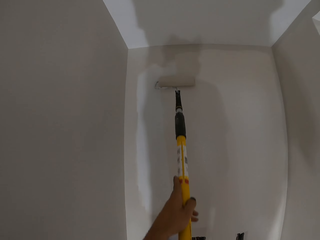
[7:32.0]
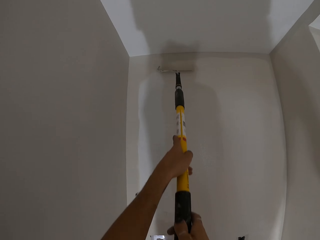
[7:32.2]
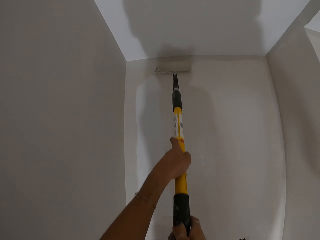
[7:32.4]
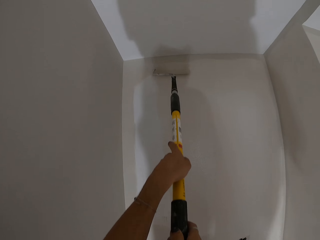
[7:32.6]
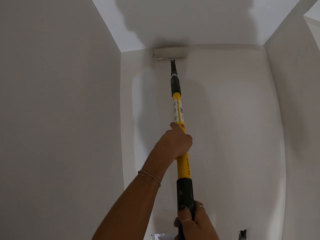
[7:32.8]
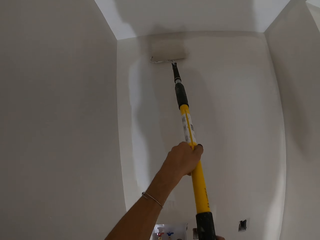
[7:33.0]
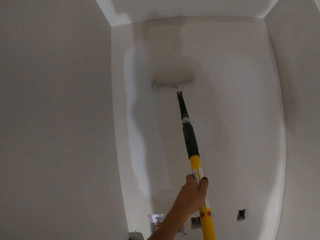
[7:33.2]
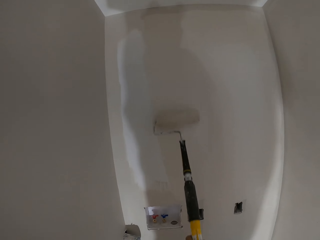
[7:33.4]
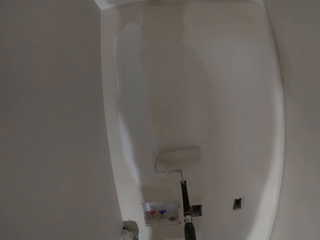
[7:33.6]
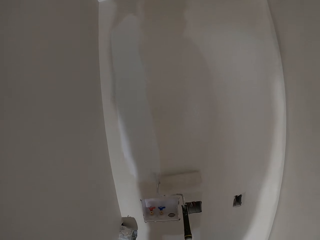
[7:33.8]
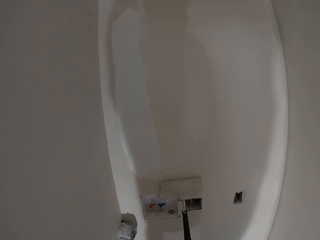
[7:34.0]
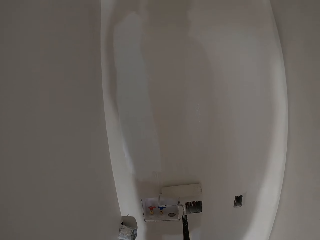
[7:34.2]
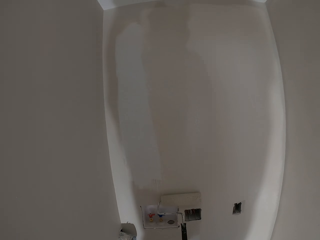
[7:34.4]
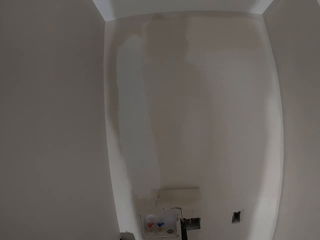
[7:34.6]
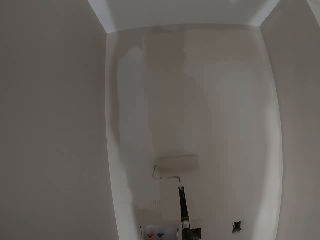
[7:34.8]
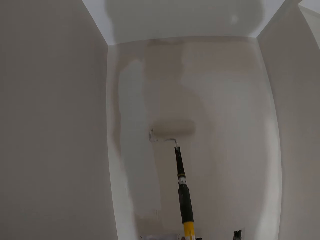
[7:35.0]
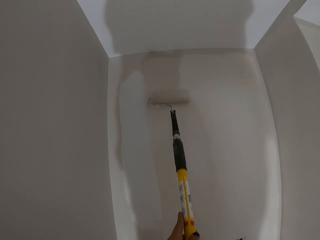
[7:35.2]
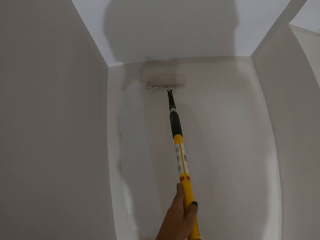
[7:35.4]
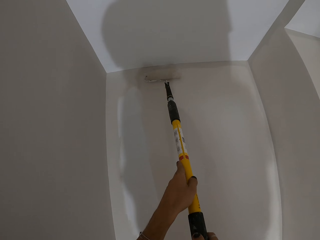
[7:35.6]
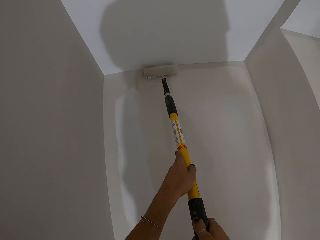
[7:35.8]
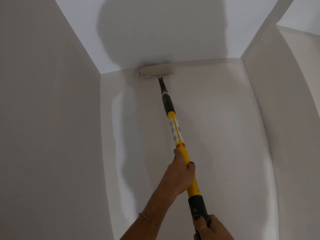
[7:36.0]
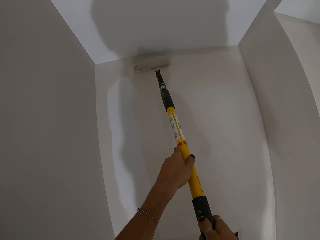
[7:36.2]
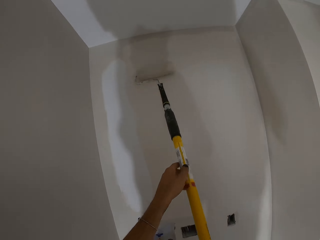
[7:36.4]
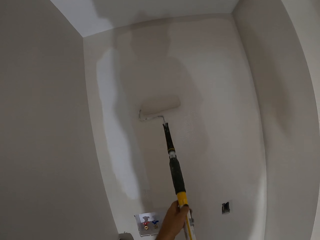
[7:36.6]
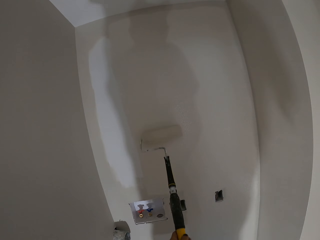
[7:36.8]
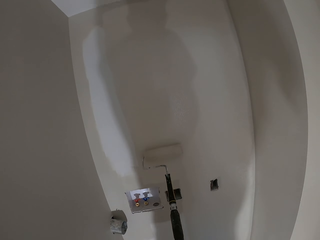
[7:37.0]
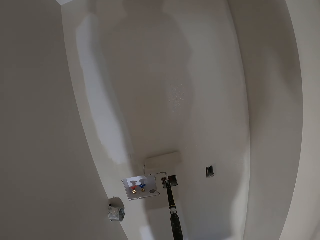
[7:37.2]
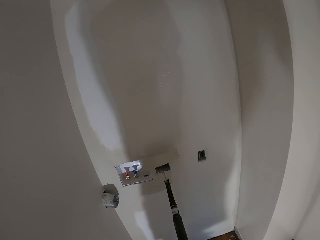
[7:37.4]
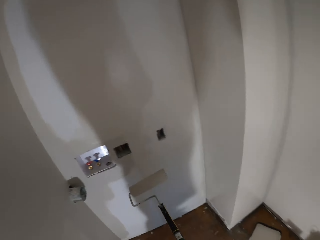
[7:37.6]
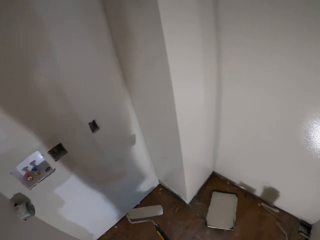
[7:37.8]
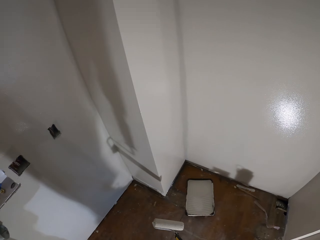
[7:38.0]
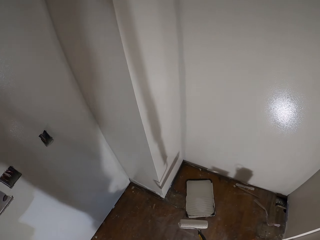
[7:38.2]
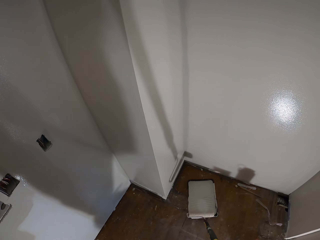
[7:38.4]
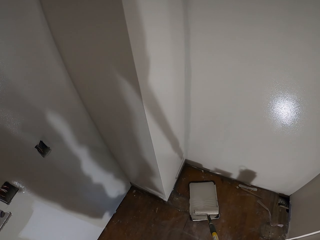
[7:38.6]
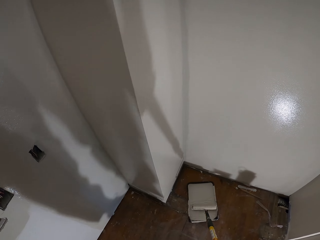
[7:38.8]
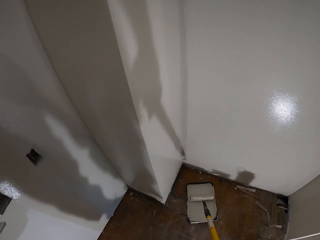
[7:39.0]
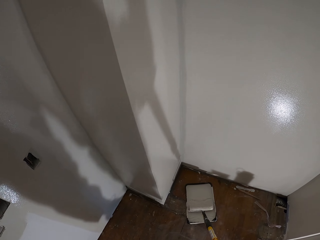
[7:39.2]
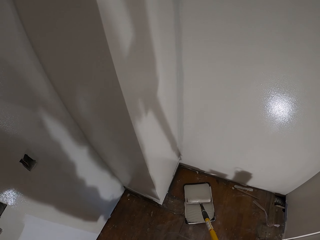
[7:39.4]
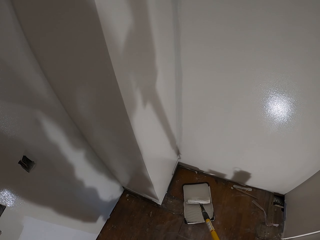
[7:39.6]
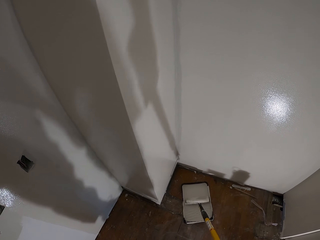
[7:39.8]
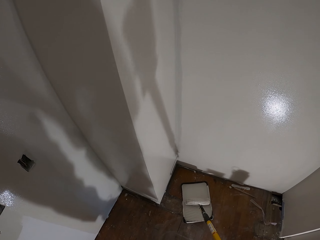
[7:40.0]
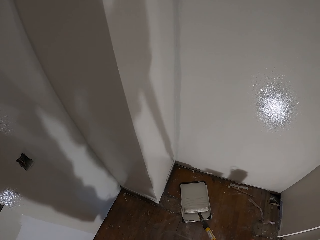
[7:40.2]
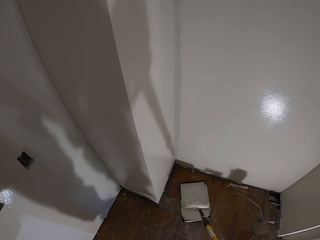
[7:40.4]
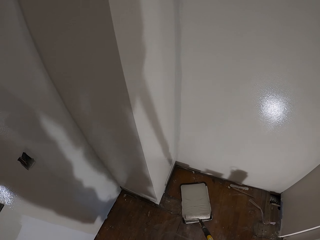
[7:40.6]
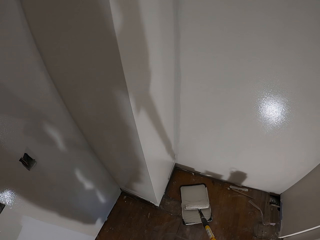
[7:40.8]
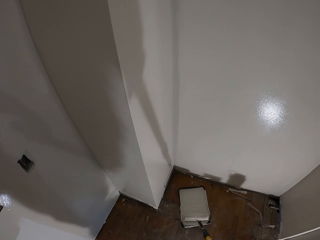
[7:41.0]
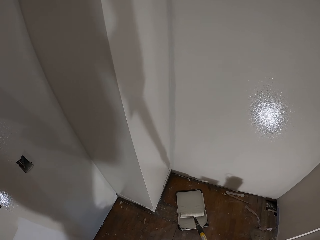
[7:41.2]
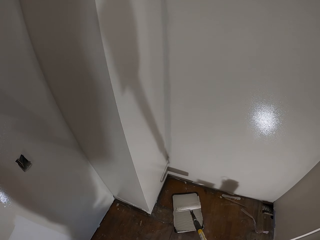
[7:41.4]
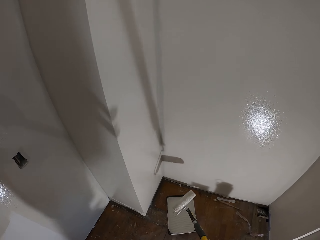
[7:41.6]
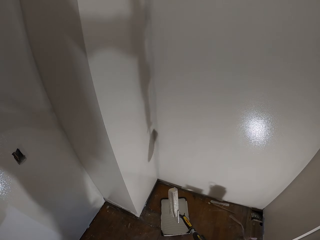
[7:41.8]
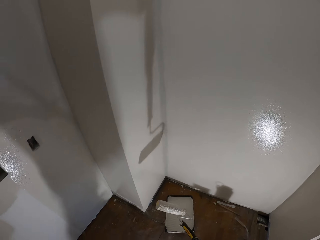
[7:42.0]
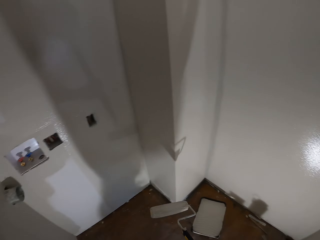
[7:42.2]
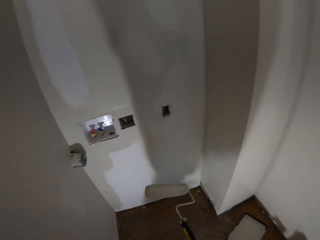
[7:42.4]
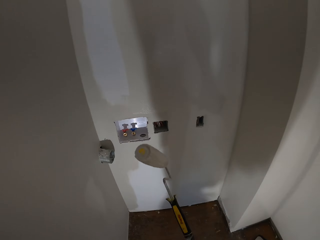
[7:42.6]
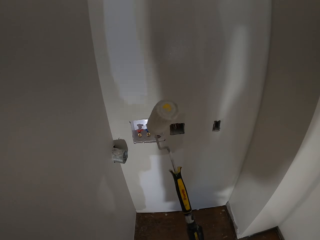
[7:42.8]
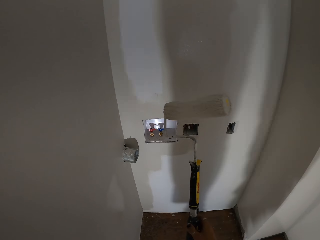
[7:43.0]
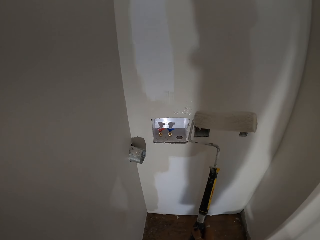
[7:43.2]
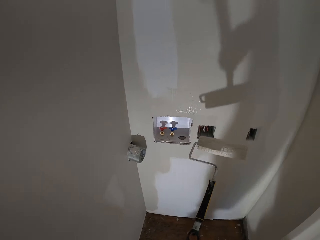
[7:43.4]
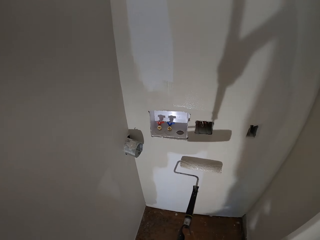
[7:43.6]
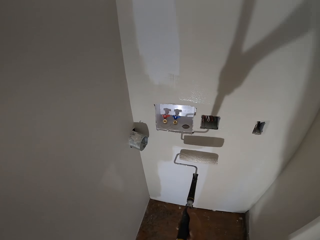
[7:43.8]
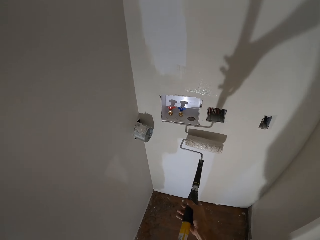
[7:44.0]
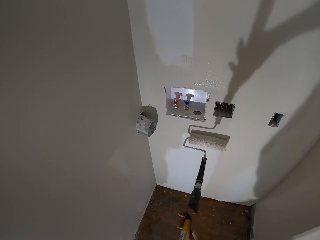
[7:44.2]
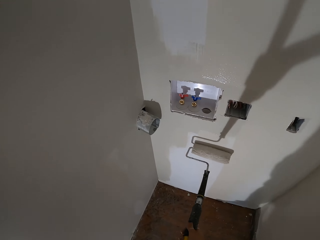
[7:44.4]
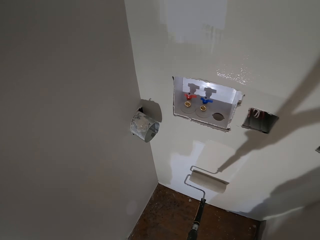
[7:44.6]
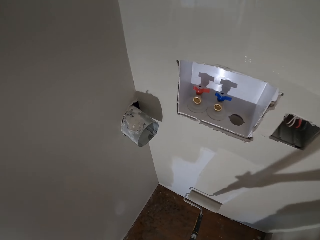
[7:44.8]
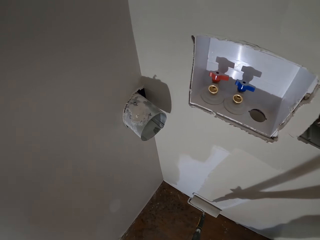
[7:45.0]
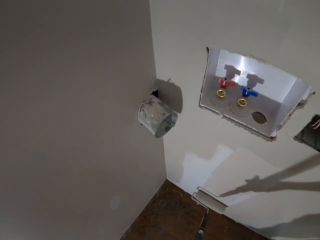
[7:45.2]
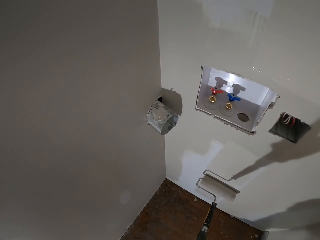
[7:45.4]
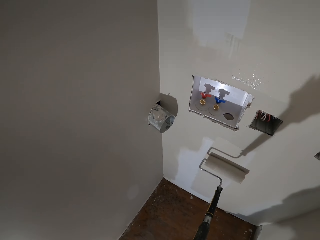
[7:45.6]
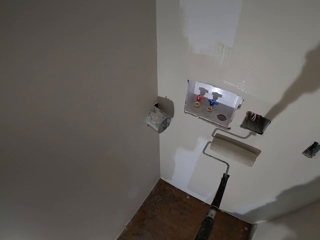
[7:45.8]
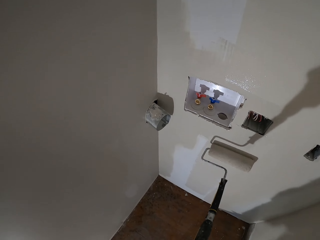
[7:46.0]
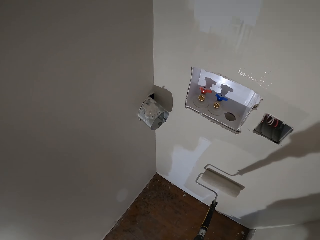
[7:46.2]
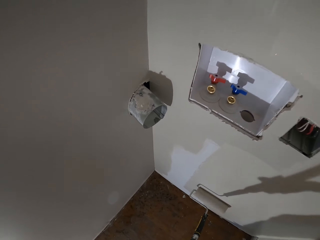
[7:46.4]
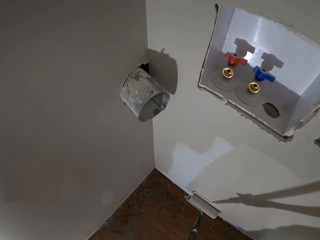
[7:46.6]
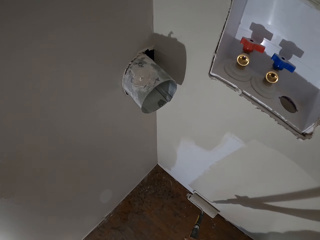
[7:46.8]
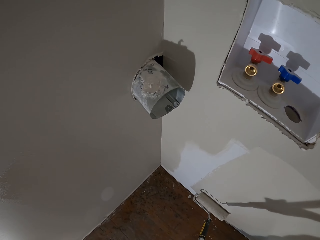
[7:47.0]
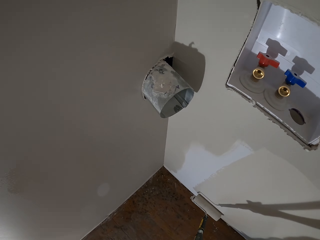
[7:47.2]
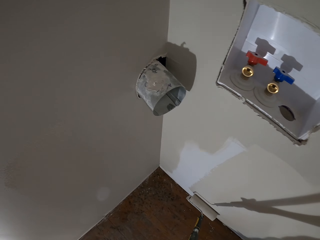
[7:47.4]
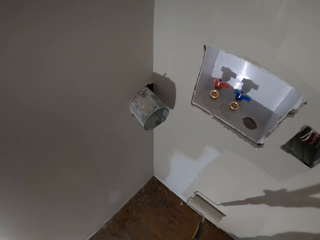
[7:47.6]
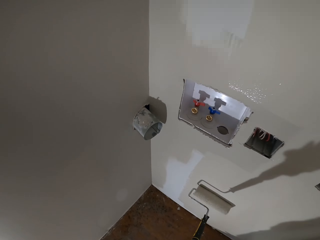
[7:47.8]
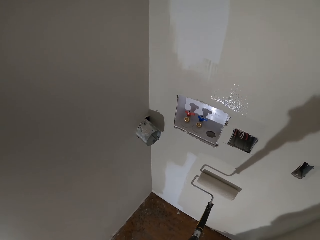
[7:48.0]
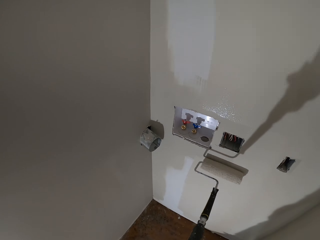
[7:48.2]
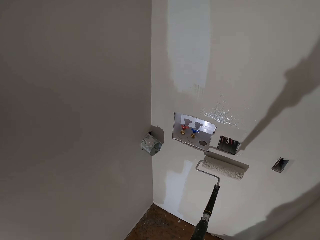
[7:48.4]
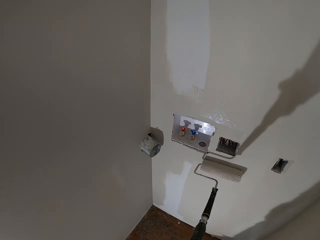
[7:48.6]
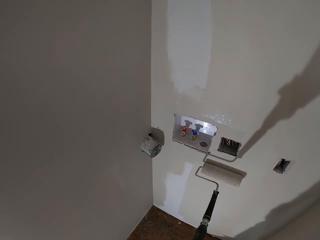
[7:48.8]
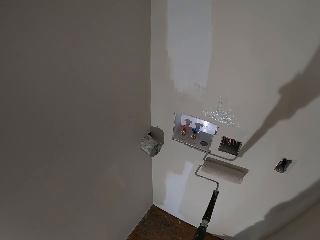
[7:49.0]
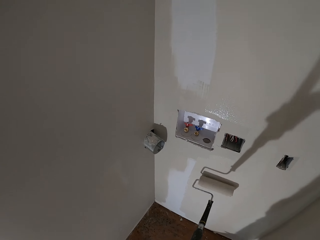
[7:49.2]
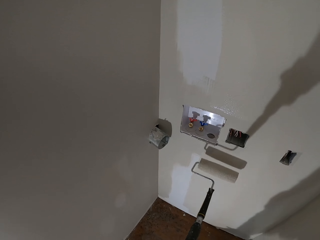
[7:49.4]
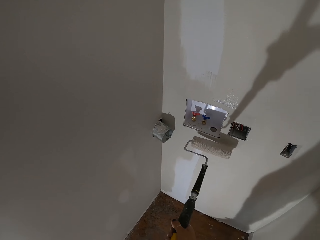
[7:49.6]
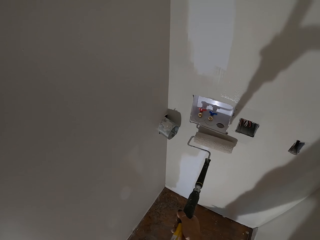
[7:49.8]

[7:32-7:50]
The camera wearer picks paint from the paint roller tray. They roll the paint roller brush on the paint in the basin. They paint on the wall.

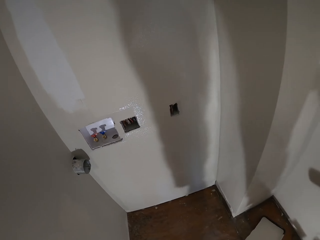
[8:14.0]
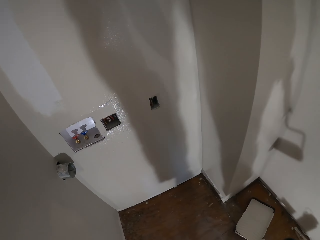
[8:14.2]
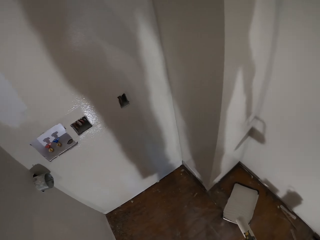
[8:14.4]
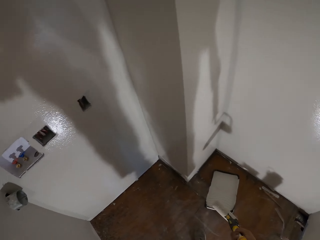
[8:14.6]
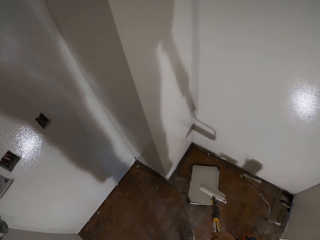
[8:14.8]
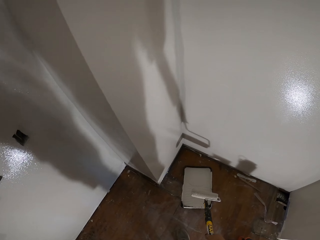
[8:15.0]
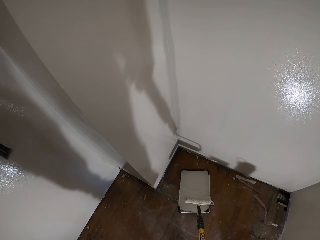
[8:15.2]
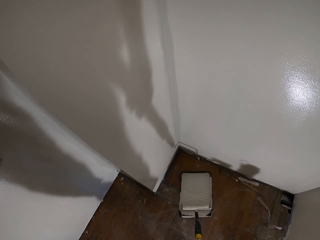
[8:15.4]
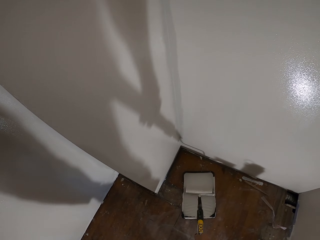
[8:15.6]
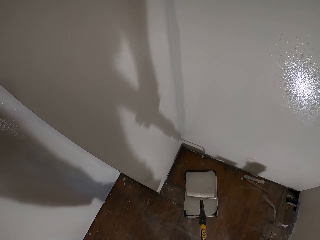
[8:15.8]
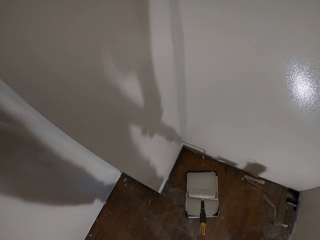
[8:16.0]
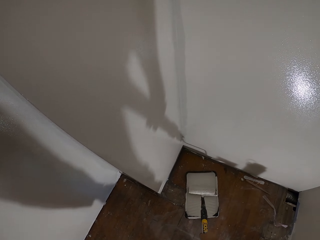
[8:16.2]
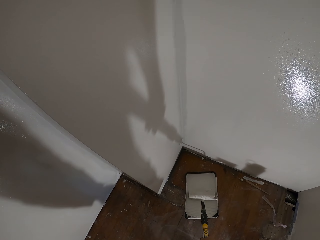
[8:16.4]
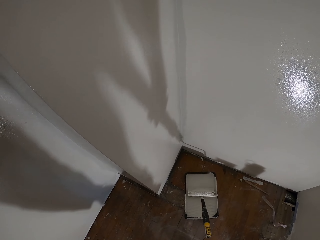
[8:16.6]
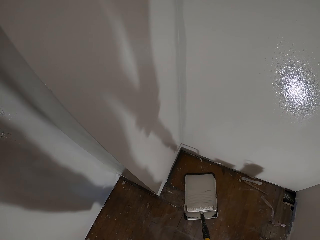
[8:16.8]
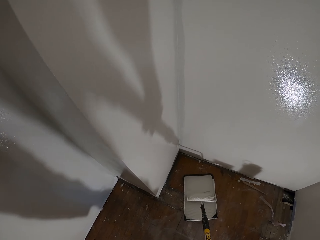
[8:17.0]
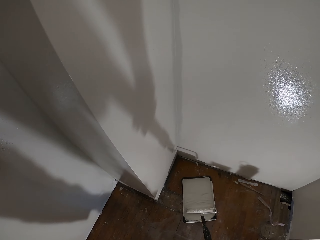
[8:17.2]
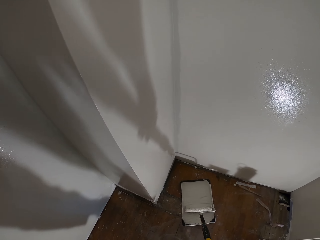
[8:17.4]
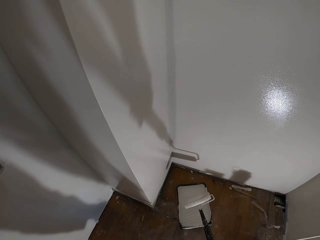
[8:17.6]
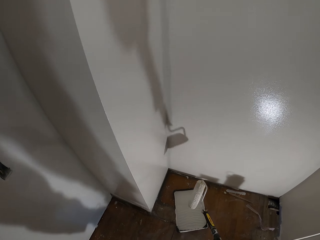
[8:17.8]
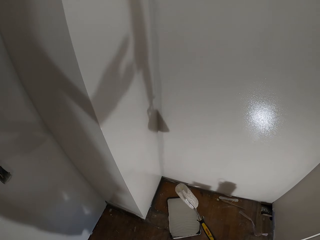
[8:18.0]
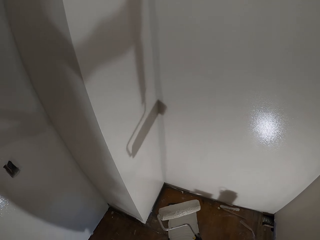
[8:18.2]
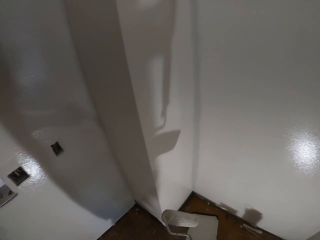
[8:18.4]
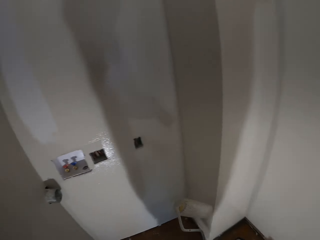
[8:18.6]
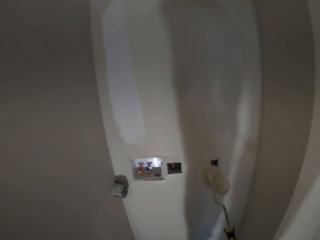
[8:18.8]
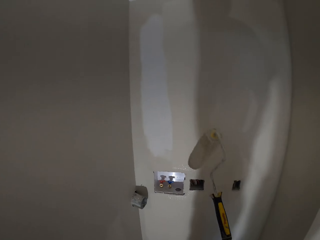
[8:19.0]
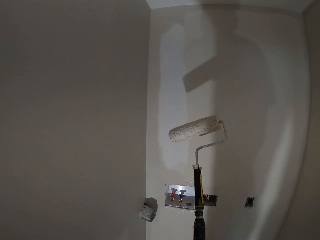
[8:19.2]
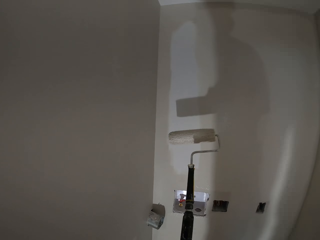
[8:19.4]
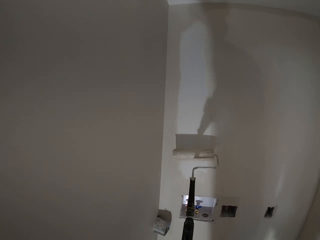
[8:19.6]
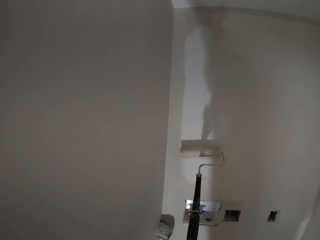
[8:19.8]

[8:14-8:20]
The camera wearer picks paint from the paint roller tray. They roll the paint roller brush on the paint in the basin.
